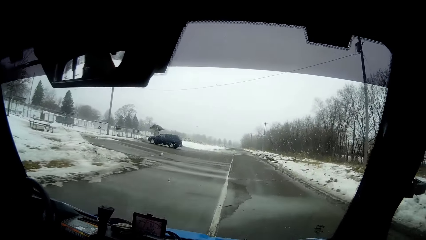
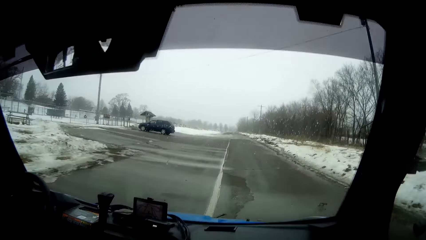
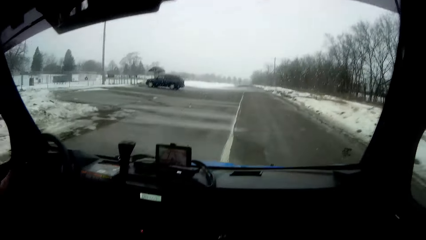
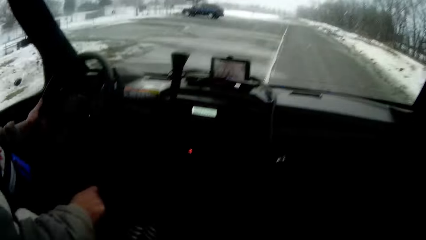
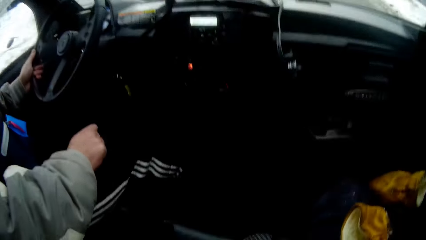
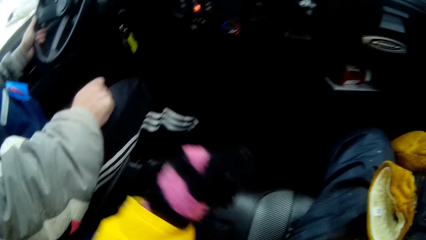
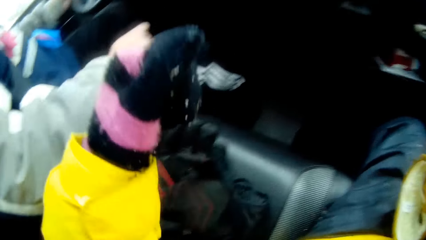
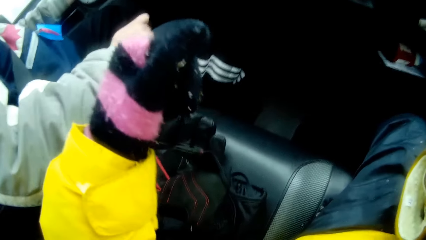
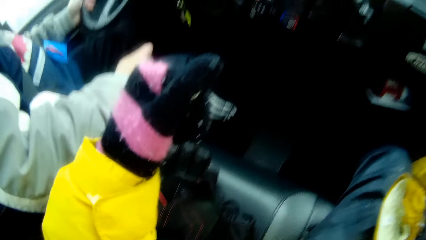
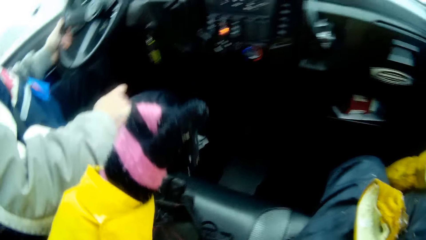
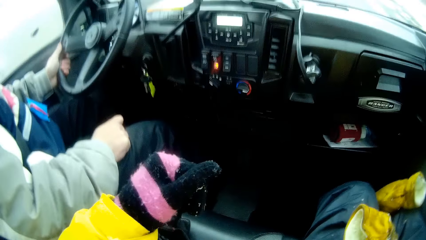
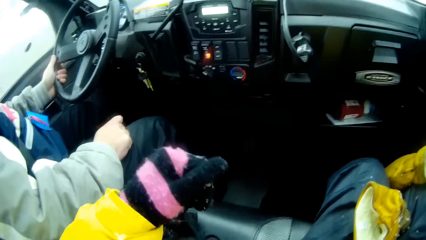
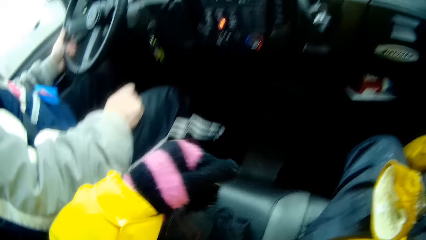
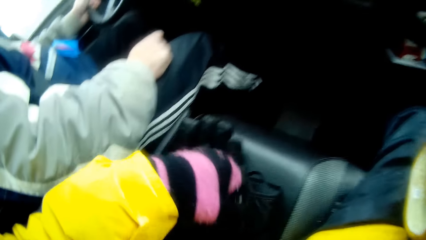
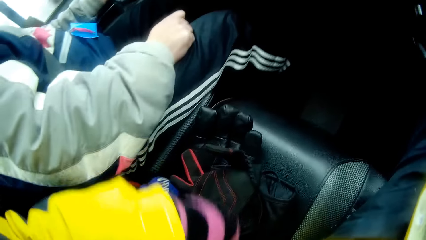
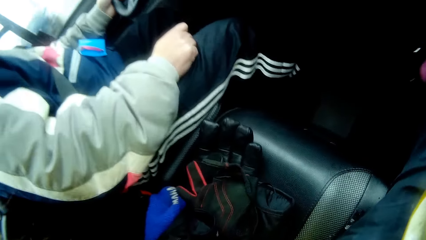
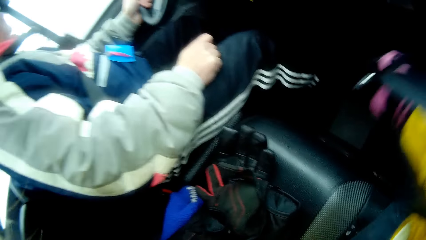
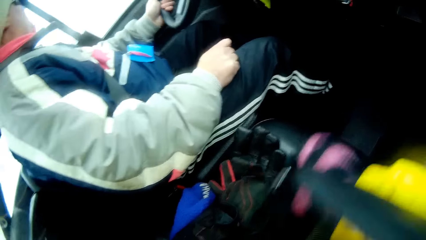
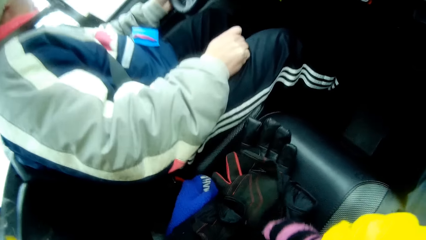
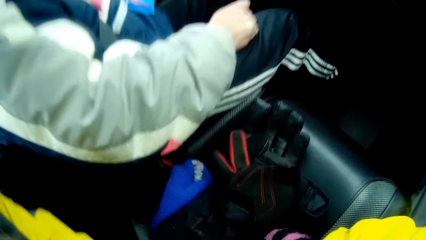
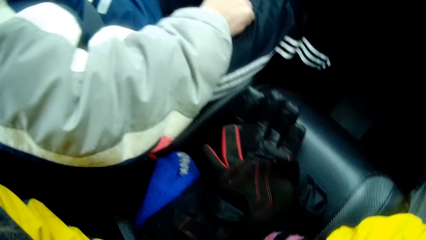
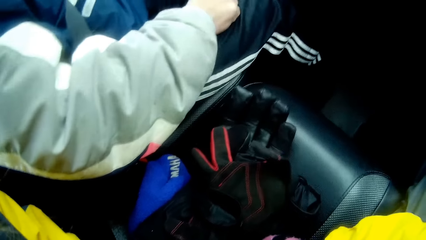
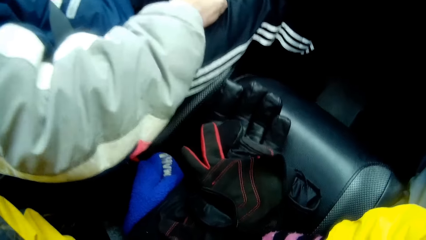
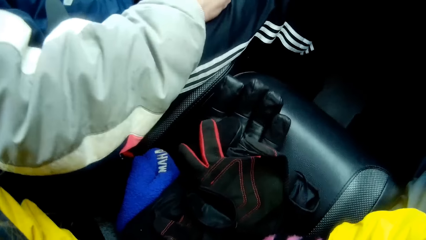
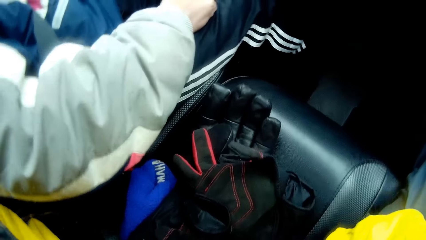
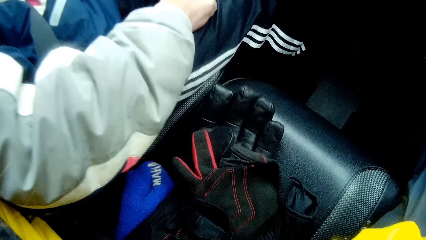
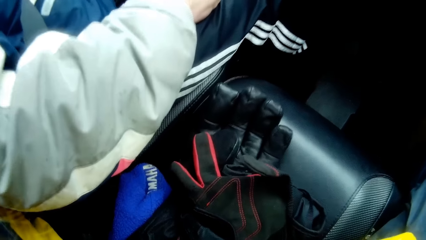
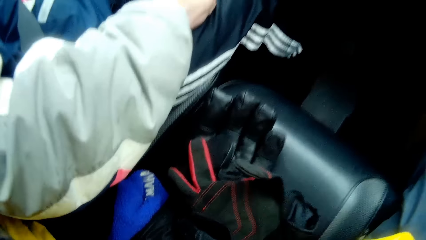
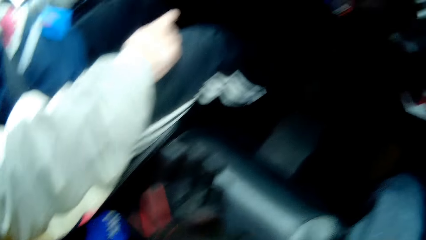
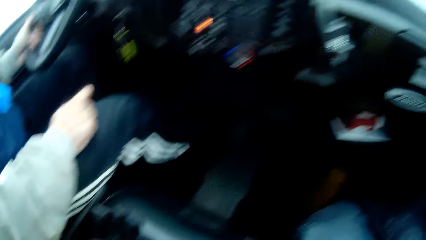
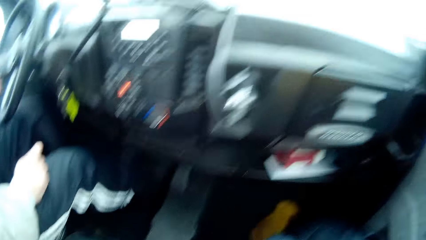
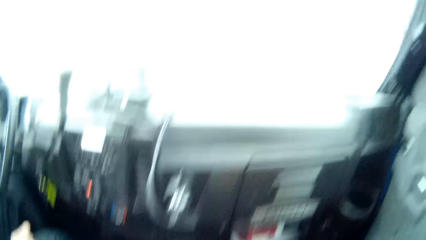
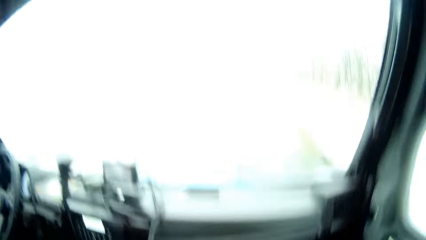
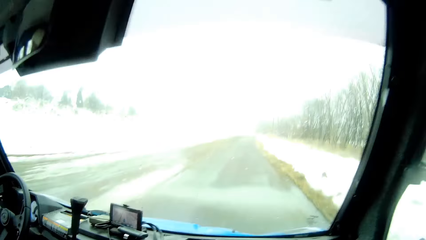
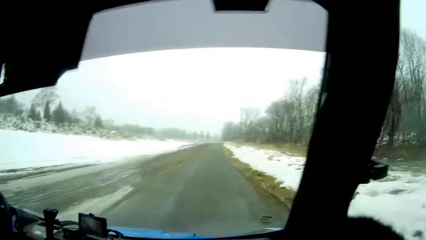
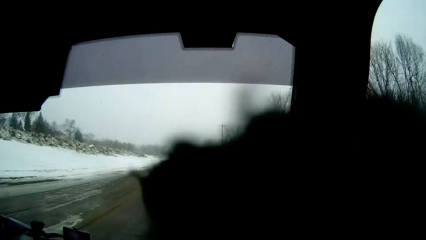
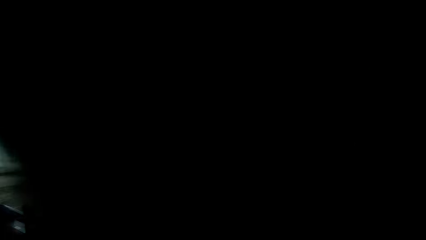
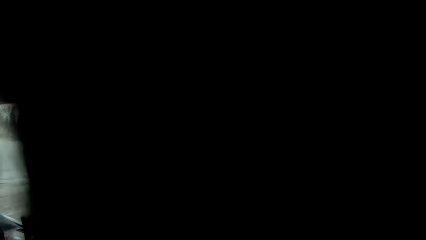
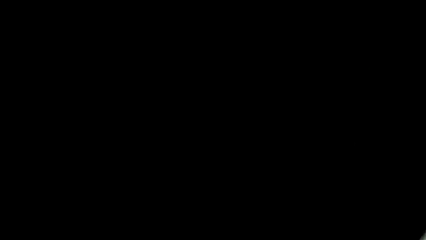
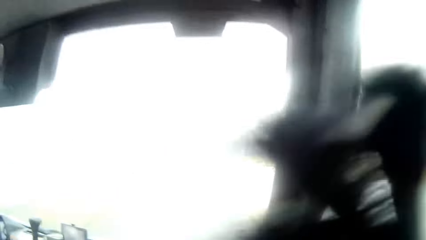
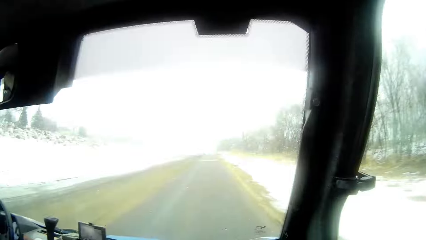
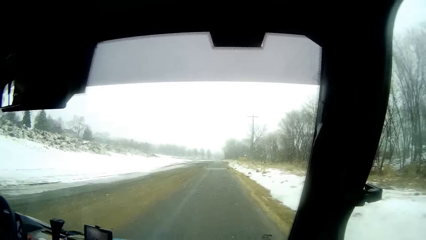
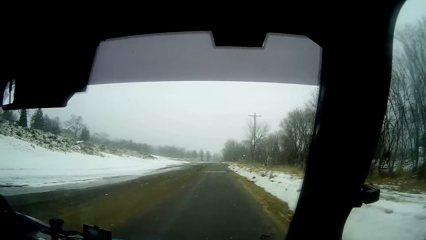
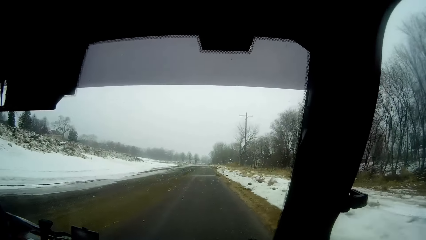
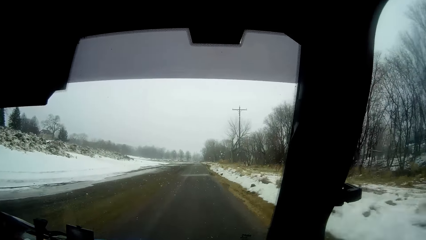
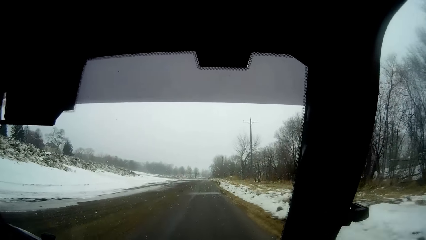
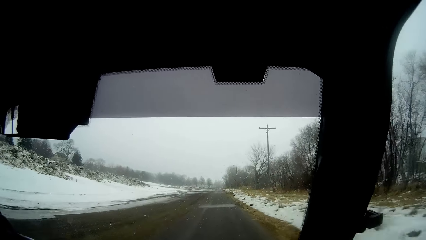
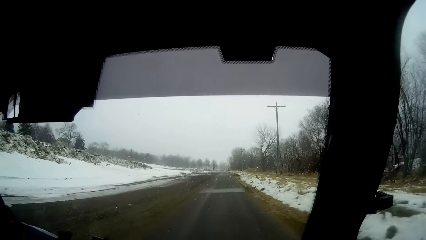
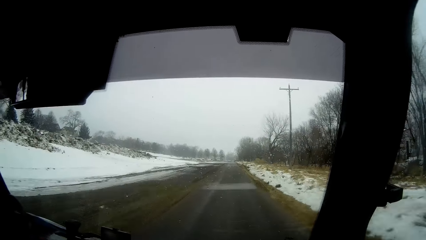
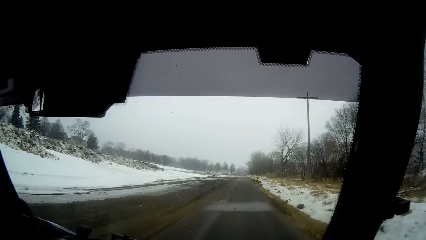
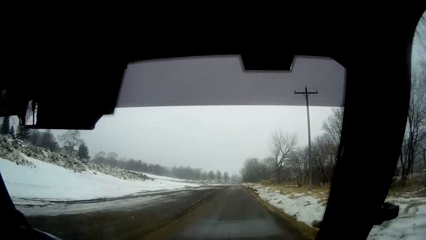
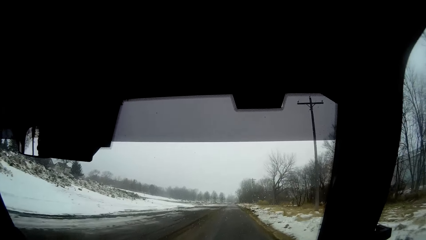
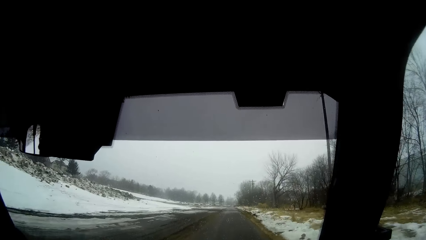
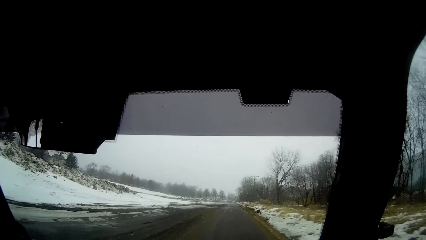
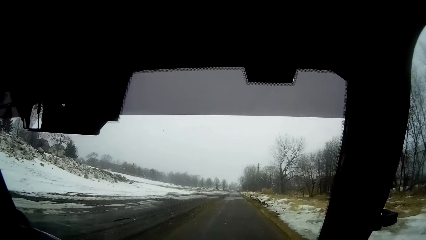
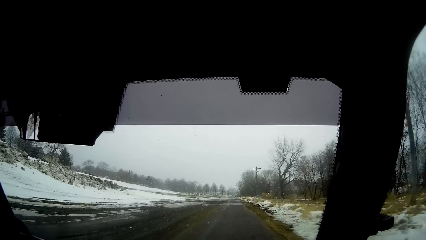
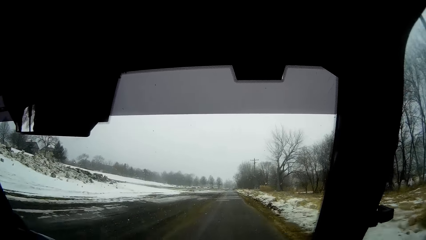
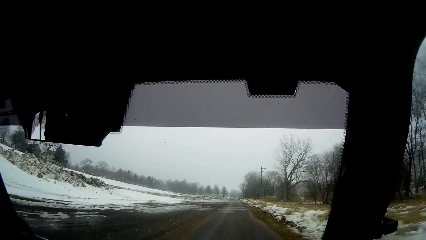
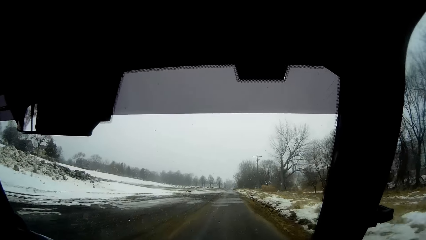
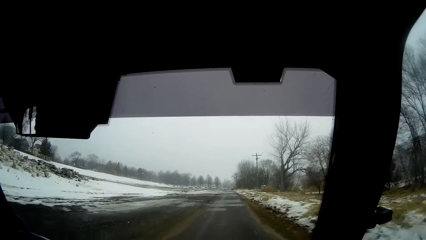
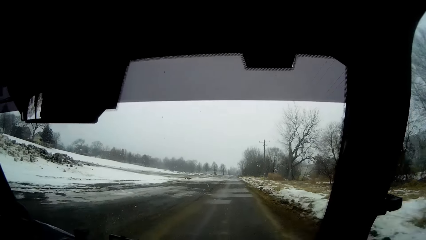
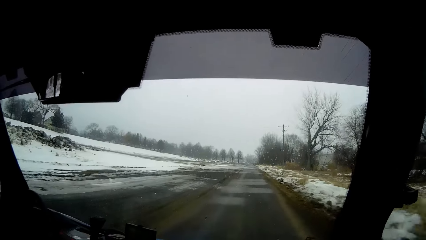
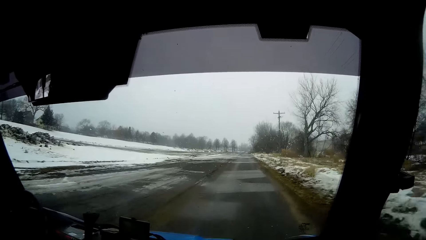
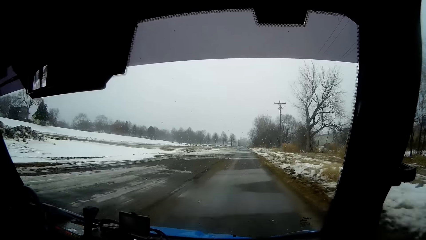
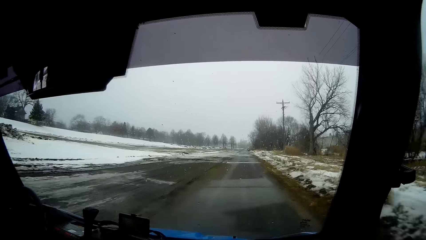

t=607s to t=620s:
The man holds the steering wheel of the snow pickup truck with his left hand. The man drives the truck. The camera wearer moves the hand. He buckles the seat belt of the snow pickup truck. He moves his hand.

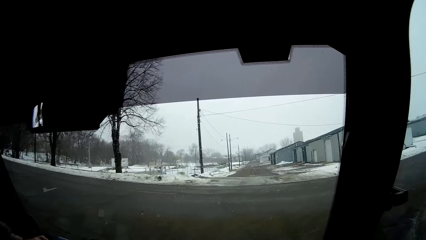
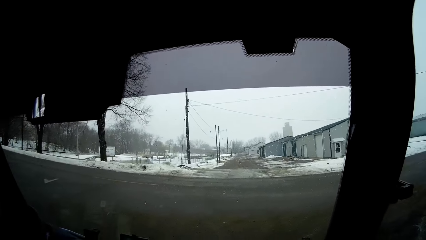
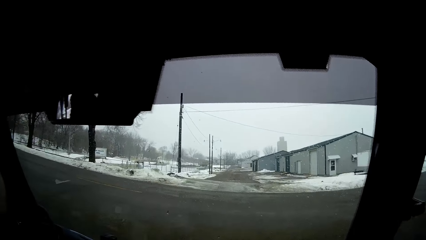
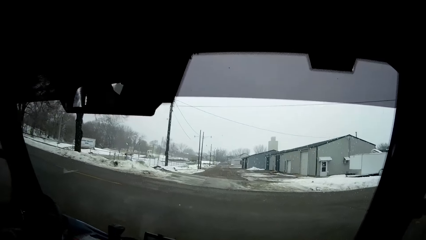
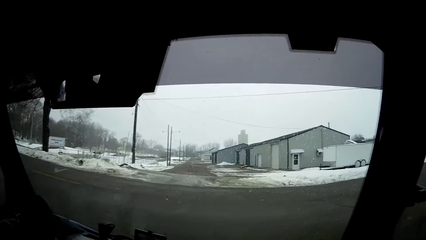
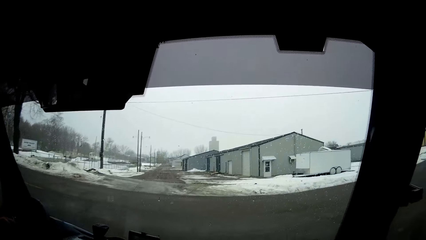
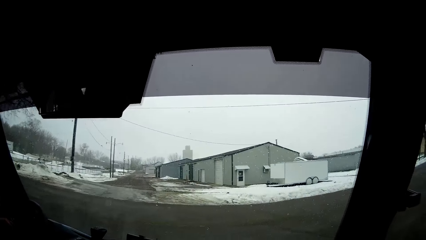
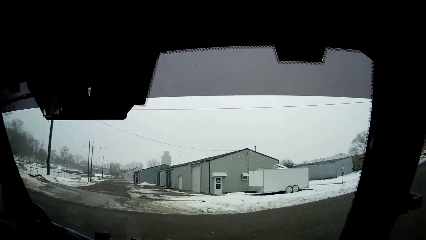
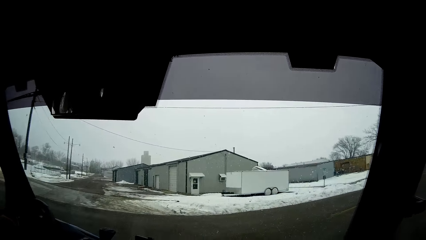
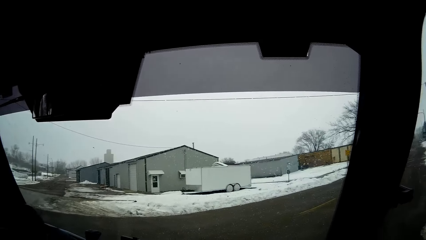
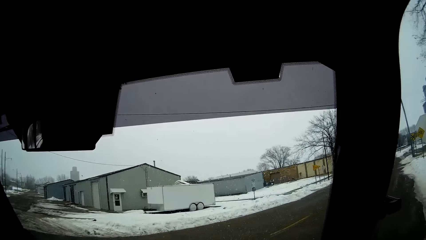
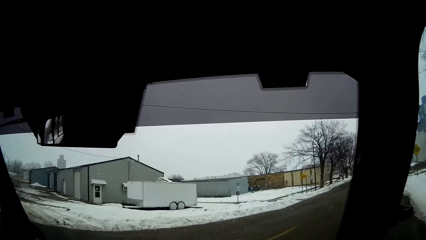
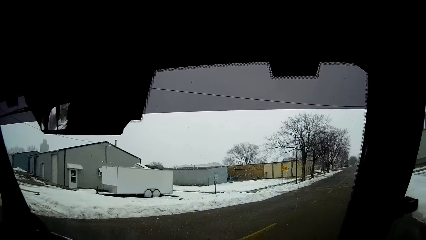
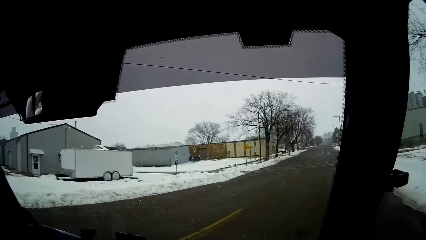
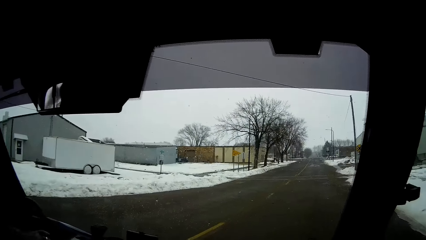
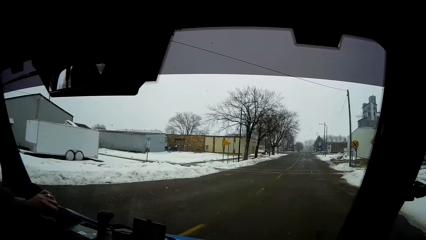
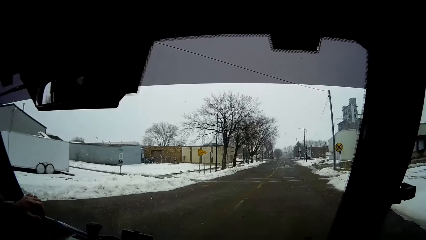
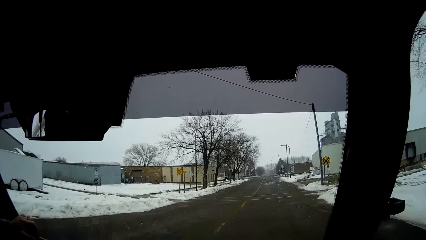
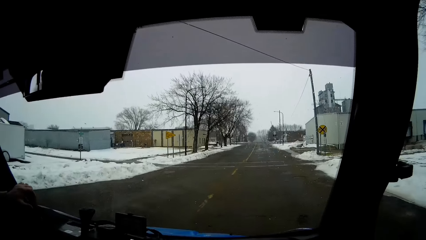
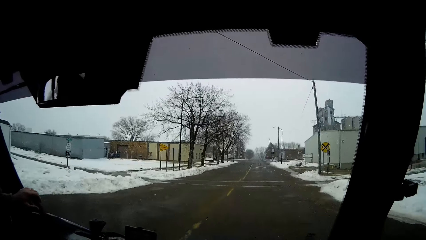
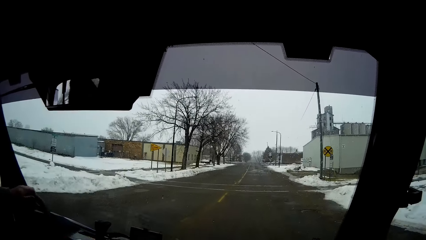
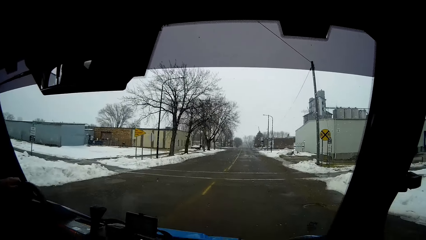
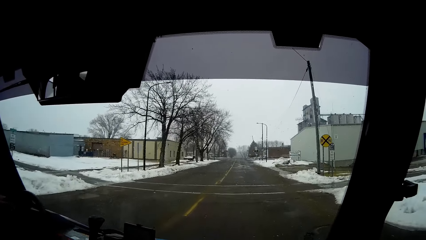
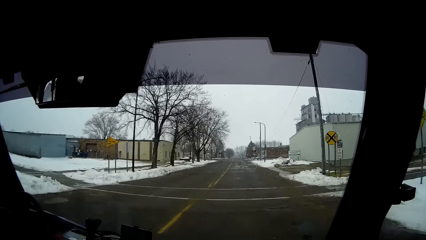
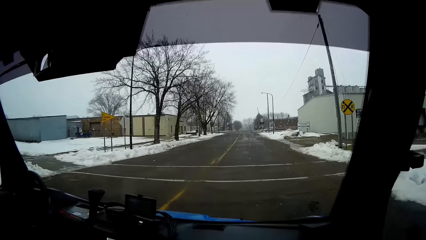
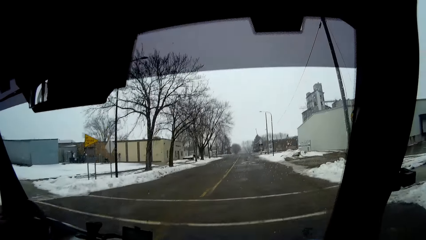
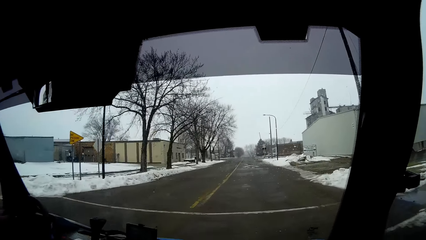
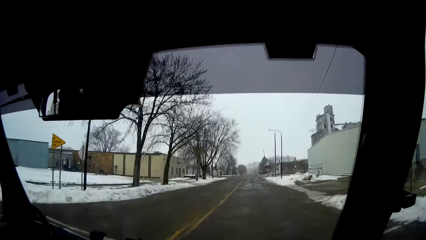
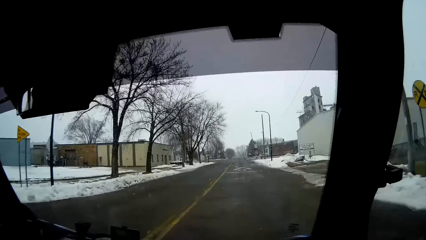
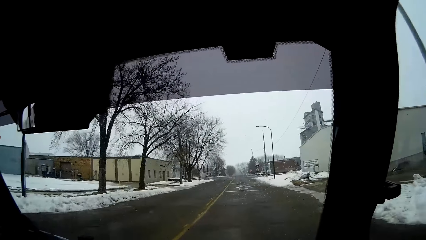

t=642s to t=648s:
The man turns the snow pickup truck to the right.
